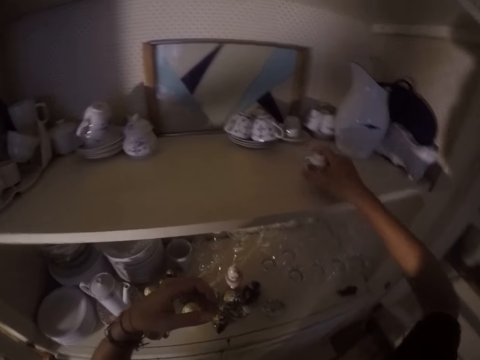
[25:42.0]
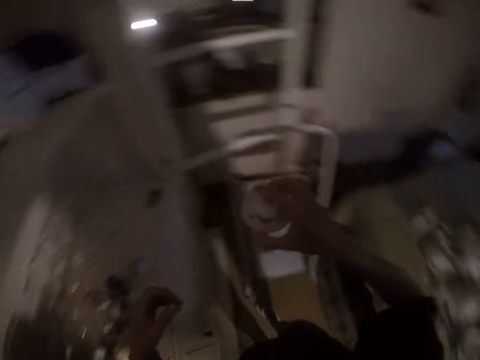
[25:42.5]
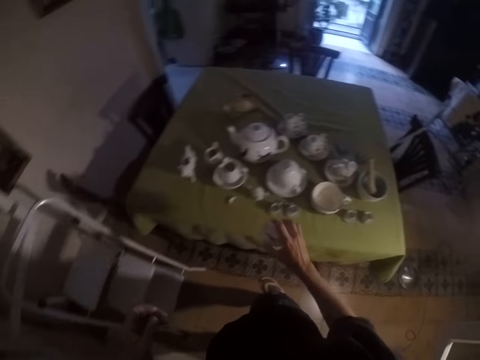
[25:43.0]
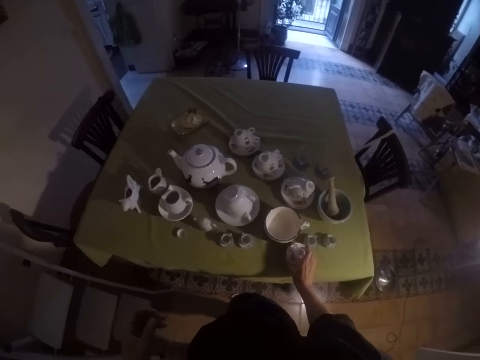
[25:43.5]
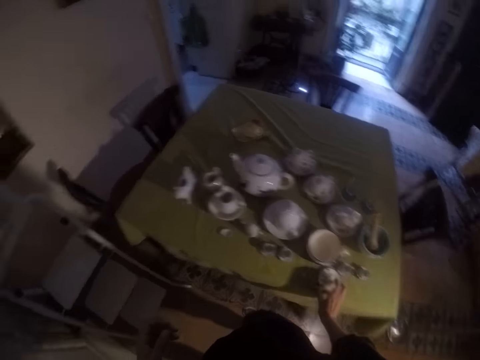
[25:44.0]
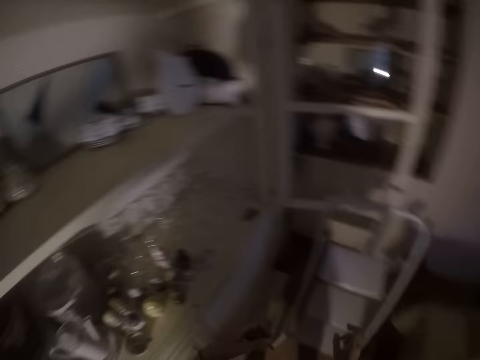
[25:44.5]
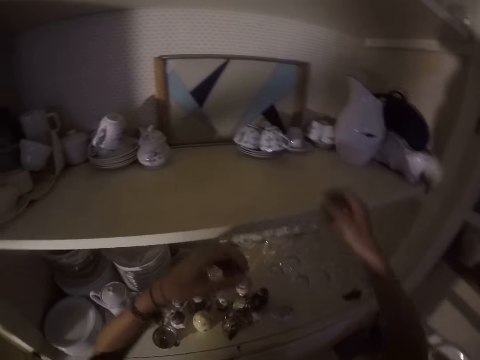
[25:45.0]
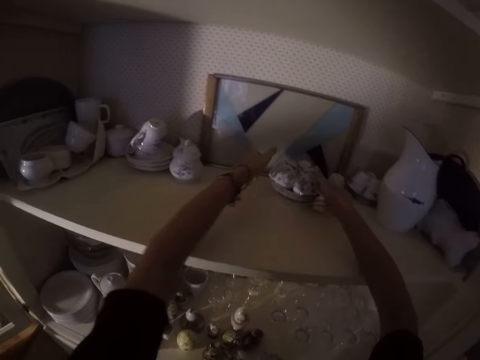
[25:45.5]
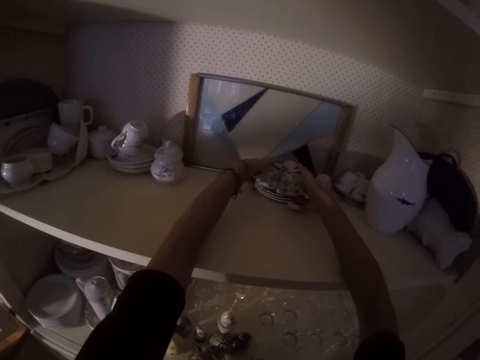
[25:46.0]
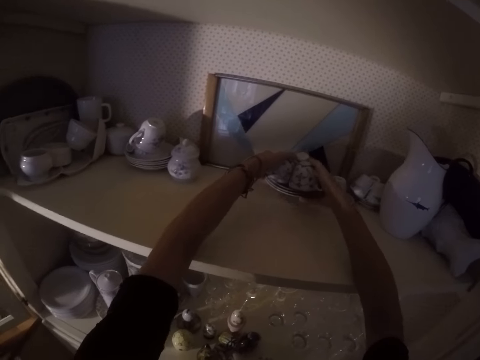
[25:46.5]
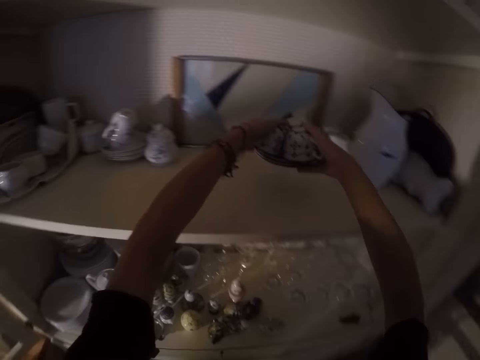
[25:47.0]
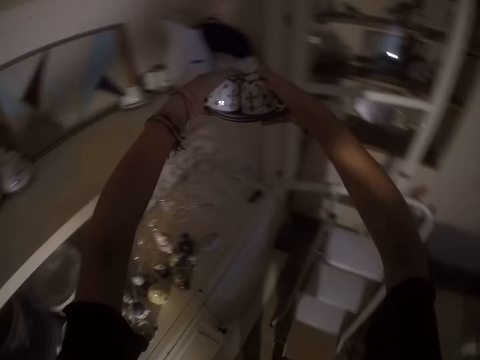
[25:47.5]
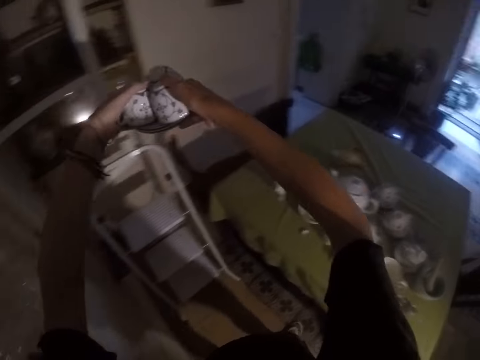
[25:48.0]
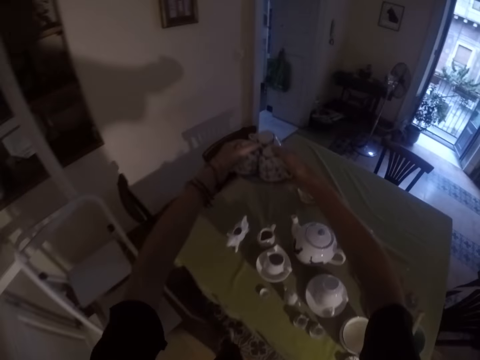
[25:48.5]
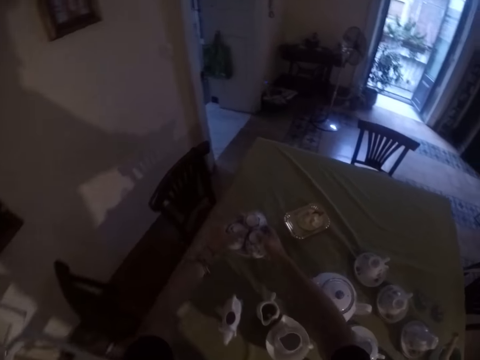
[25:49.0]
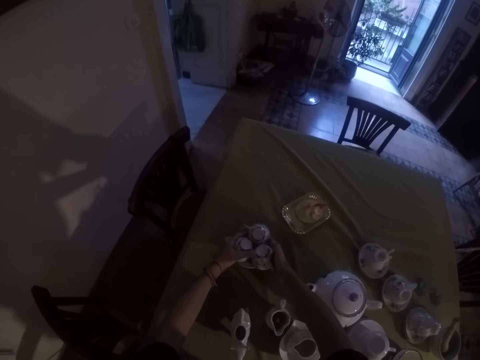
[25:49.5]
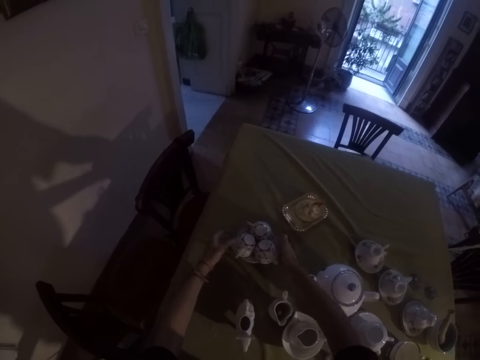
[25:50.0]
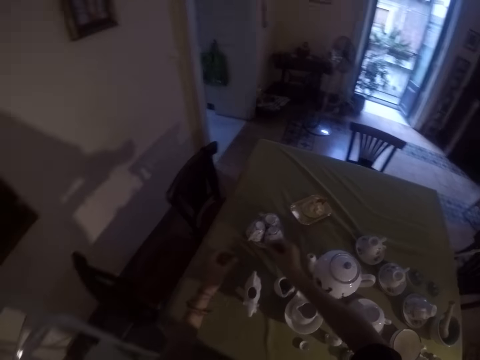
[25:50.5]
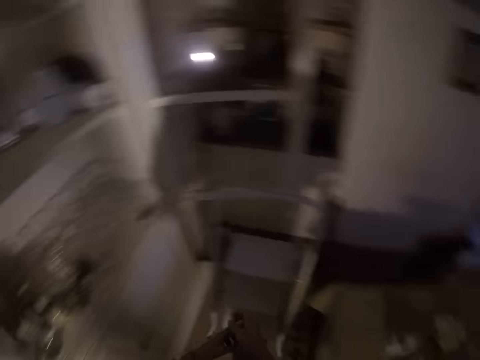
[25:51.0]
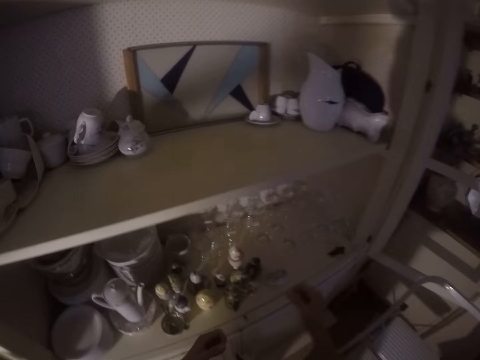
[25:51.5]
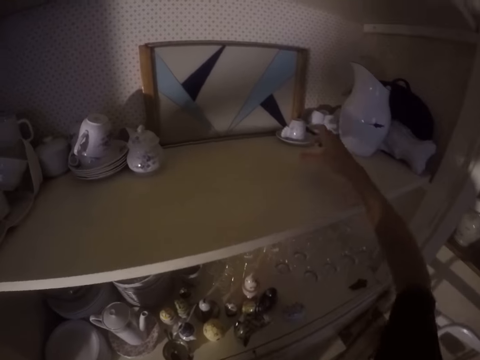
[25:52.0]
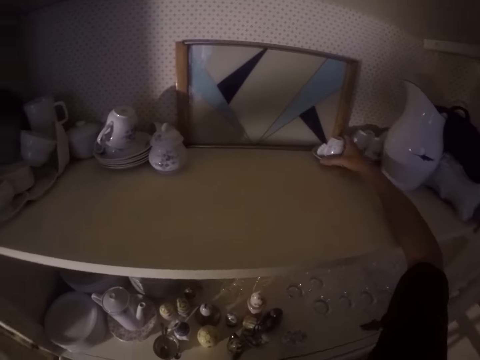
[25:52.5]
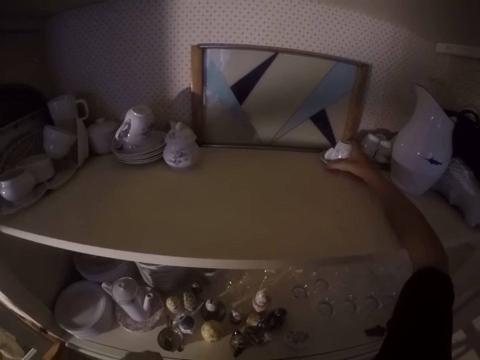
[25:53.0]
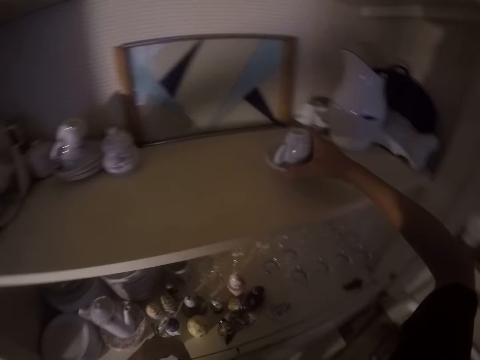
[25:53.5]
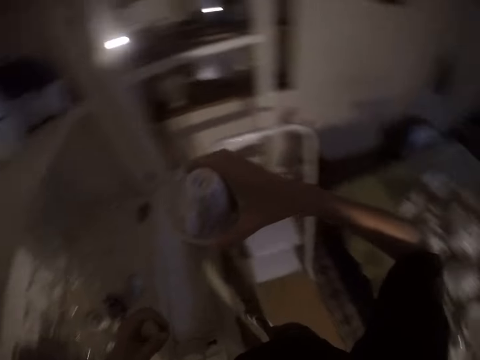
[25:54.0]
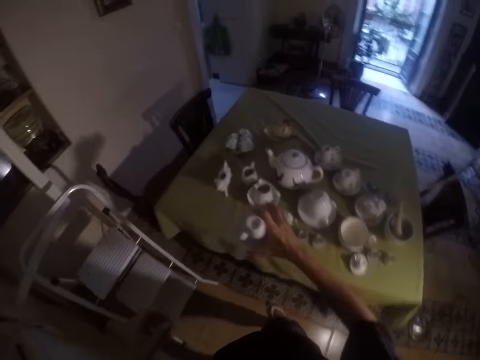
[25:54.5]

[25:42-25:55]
The camera wearer picks the utensils from the cabinet. They put the utensils on the table. They pick the utensils from the cabinet. They put the utensils on the table. They pick the utensils from the cabinet.

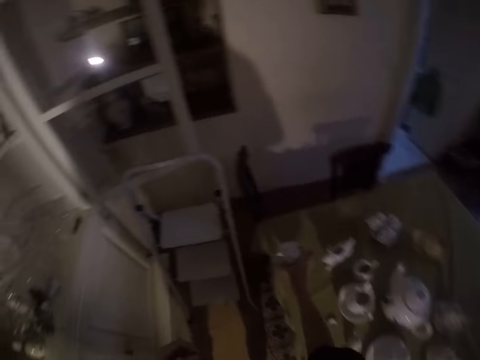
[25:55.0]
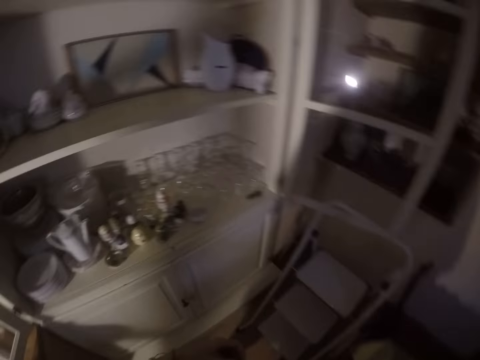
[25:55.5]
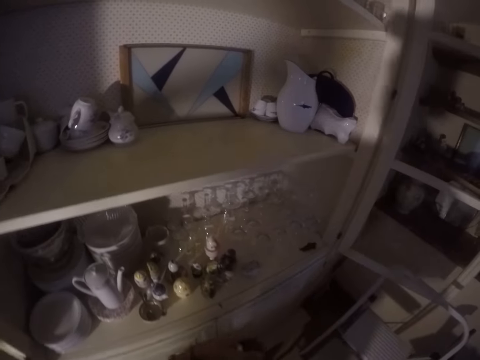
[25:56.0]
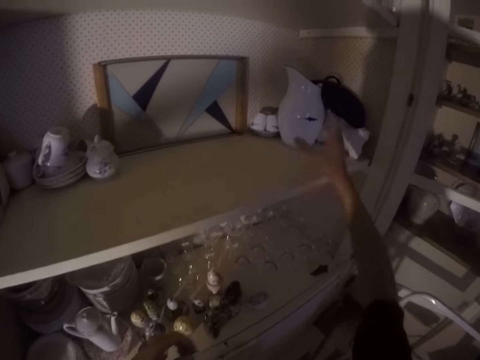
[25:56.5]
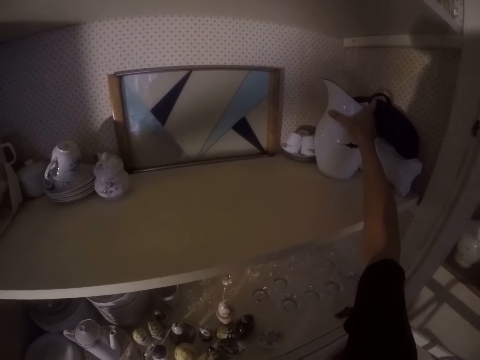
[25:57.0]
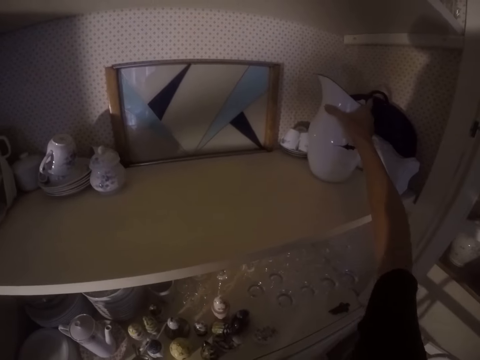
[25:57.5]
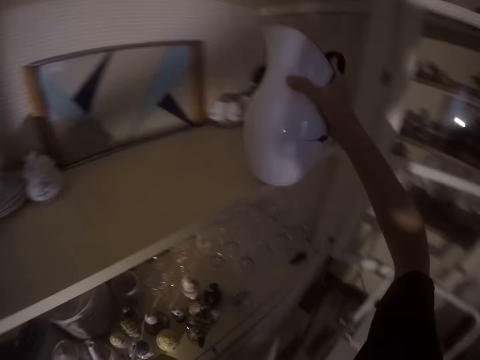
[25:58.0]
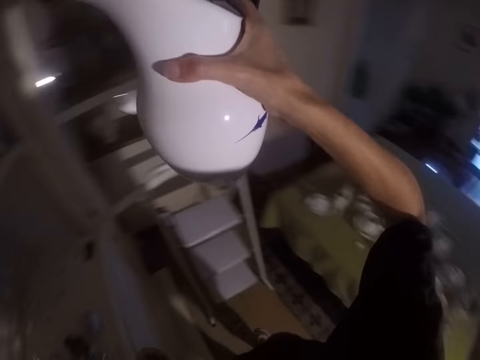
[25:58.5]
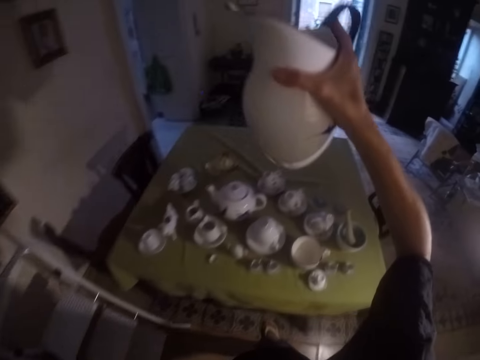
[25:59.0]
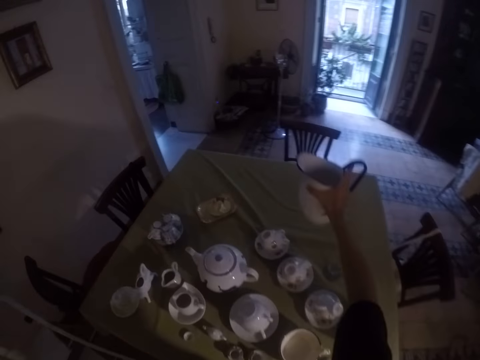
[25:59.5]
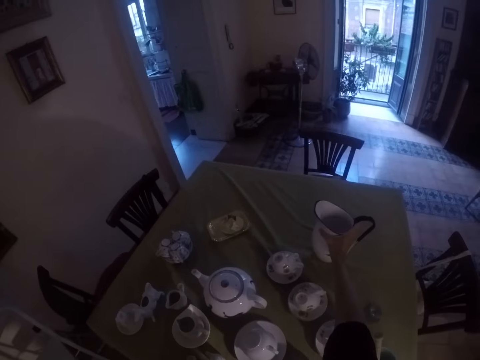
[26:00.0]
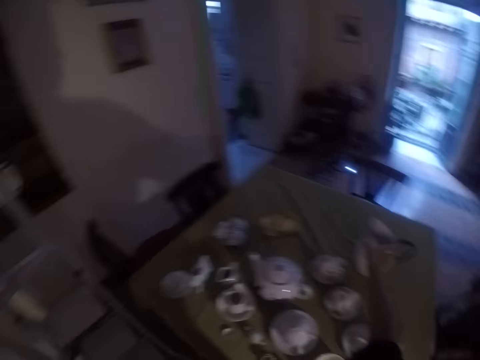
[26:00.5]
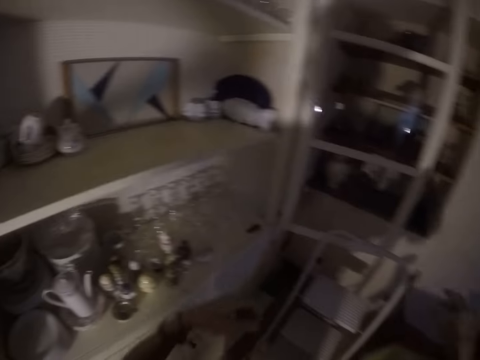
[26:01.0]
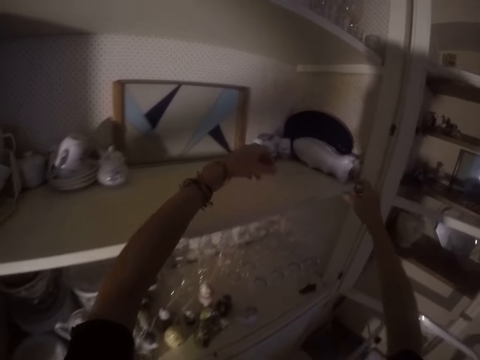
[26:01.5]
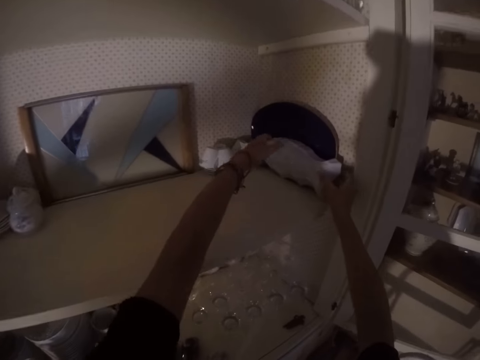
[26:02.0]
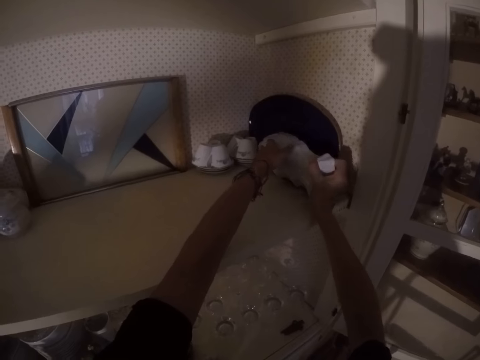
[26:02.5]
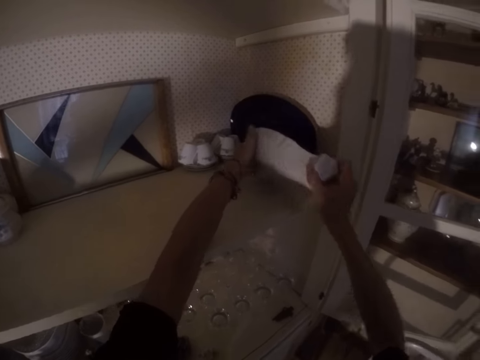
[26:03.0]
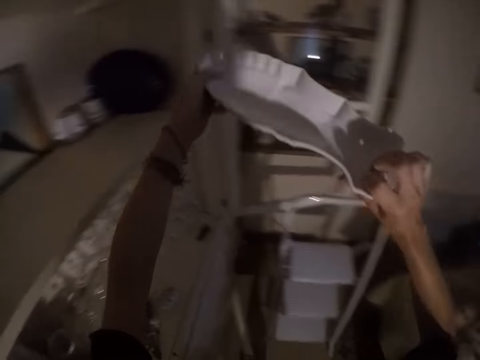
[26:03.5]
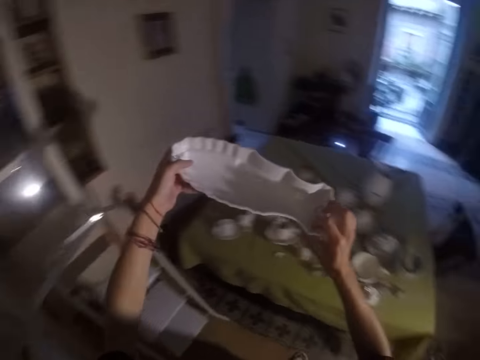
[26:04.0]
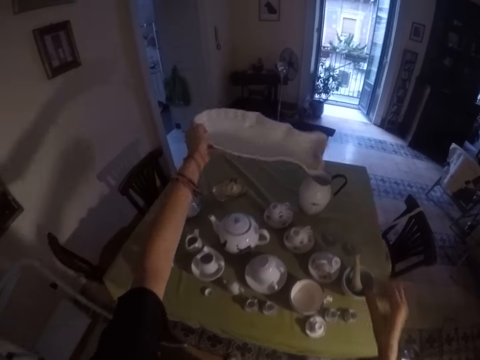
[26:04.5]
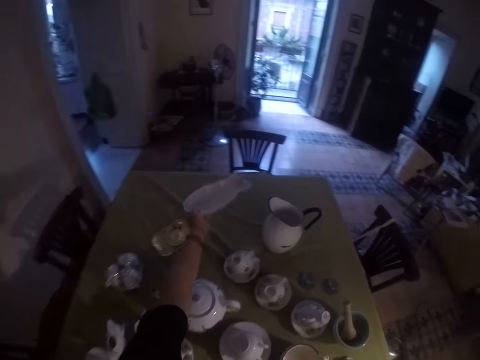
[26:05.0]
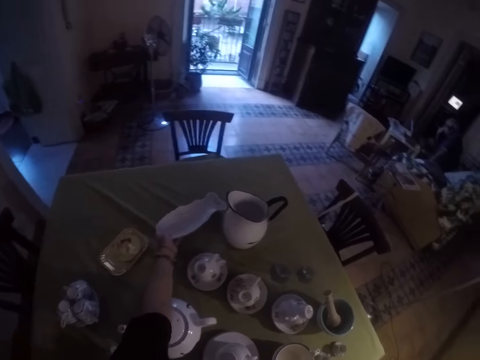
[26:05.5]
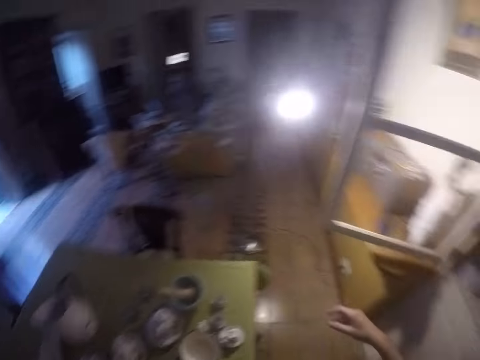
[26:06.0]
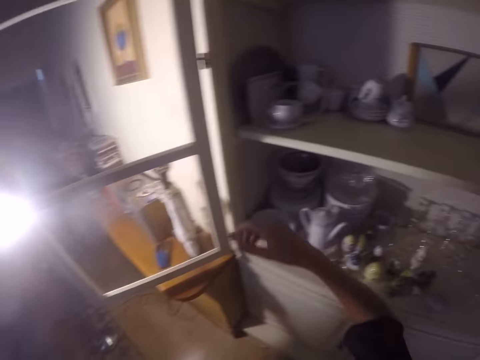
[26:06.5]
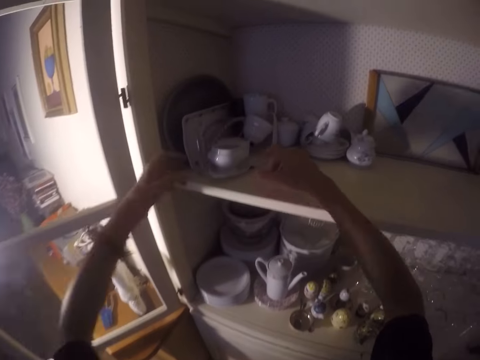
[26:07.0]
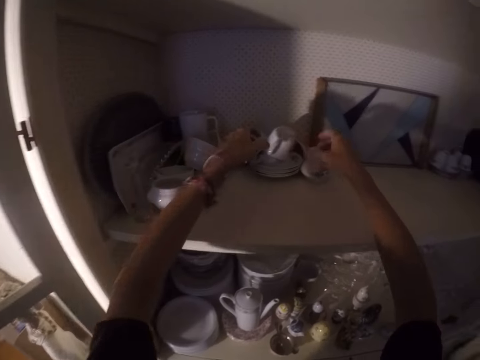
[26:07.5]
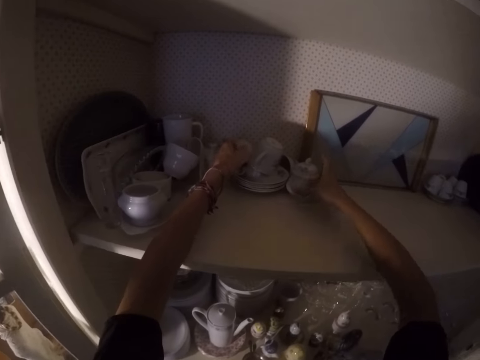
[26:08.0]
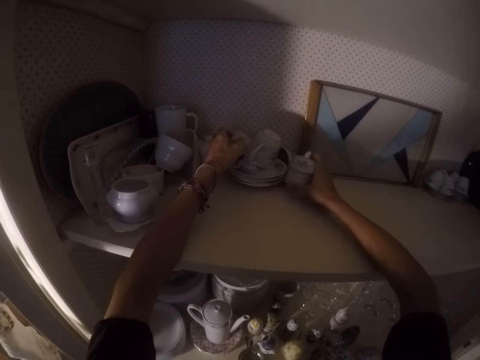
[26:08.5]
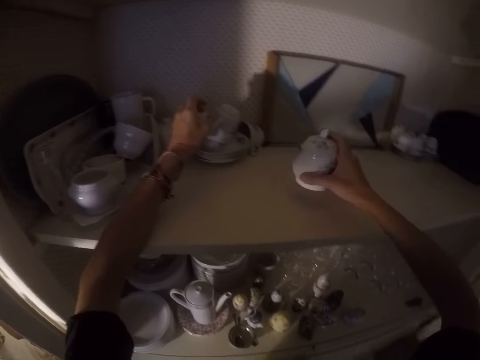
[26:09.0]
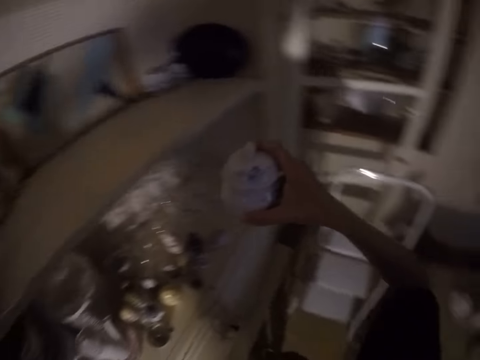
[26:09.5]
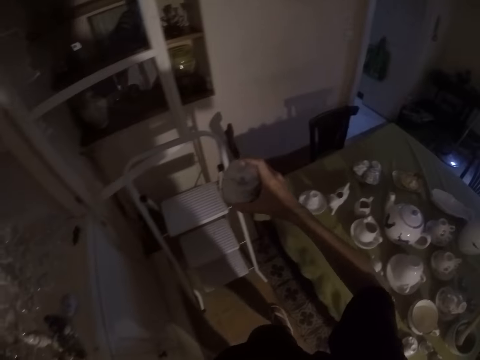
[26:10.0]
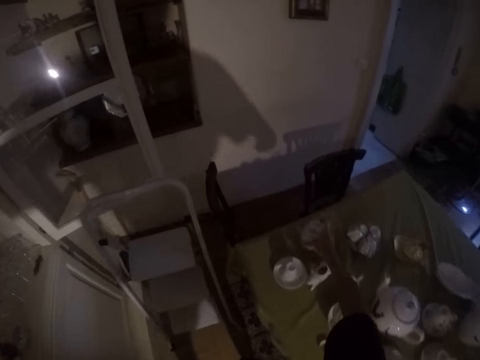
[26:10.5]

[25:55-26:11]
The camera wearer puts the utensils on the table. They pick the utensils from the cabinet. They put the utensils on the table. They pick the utensils from the cabinet. They put the utensils on the table. They pick the utensils from the cabinet.
